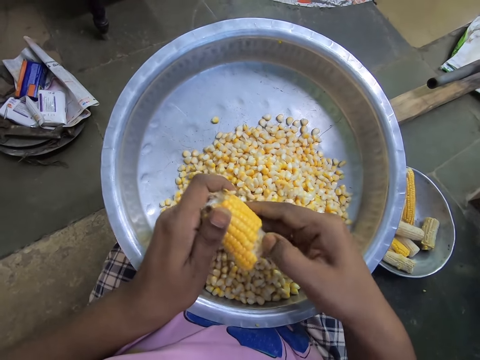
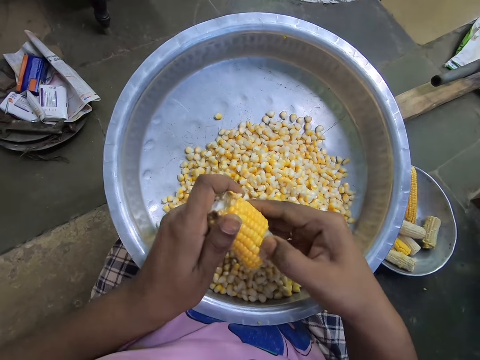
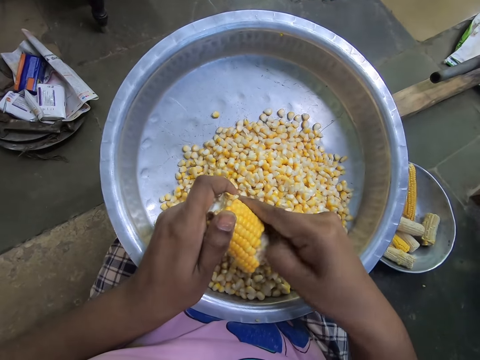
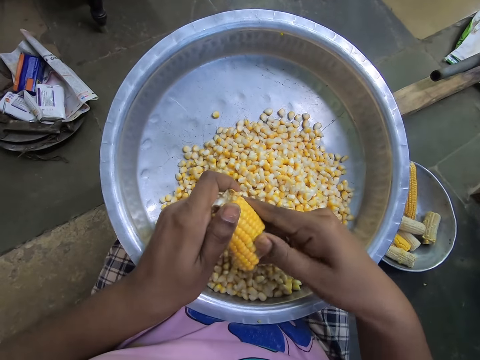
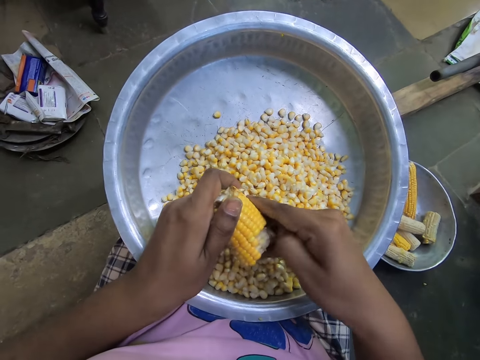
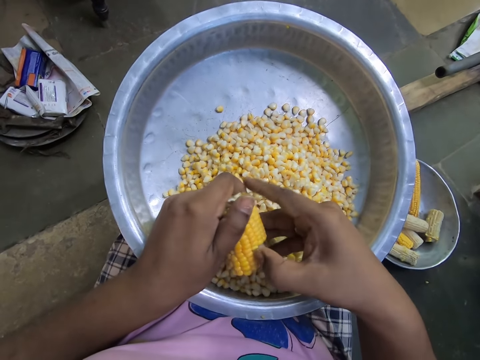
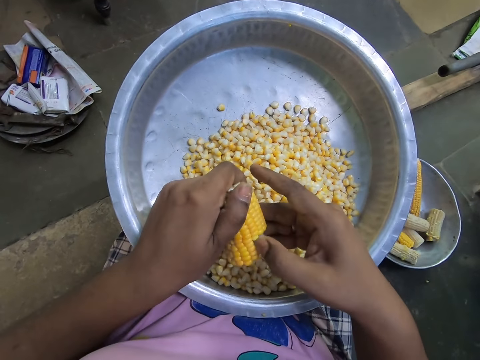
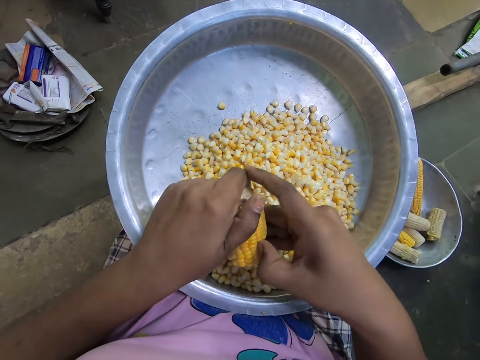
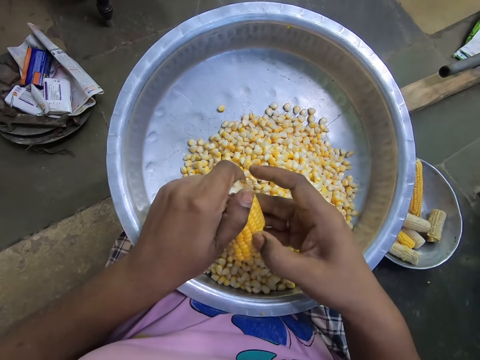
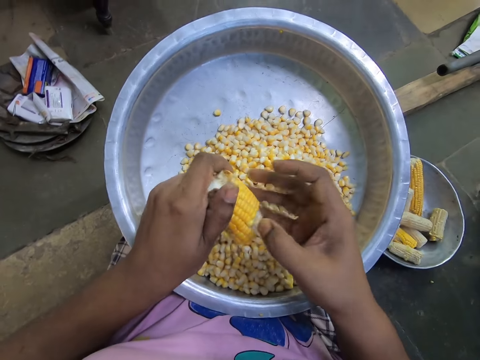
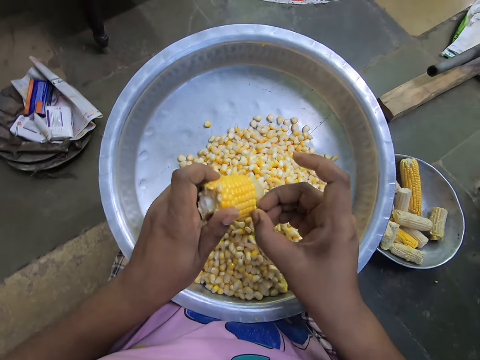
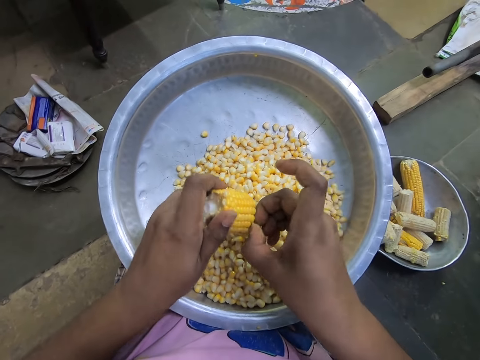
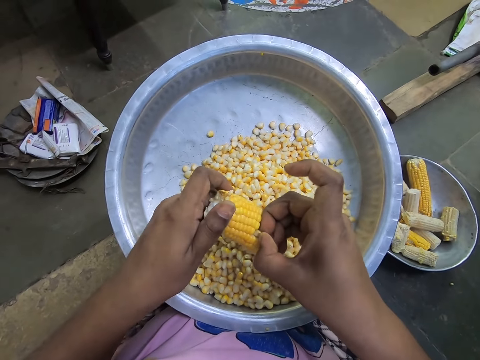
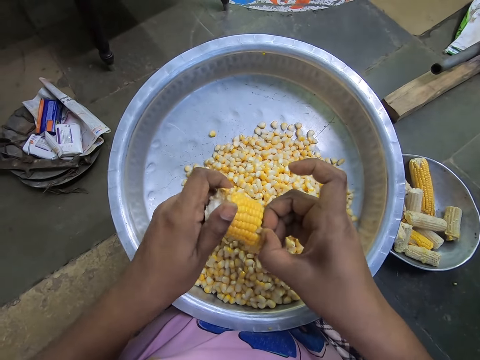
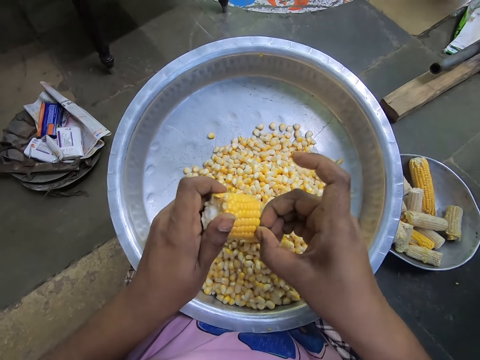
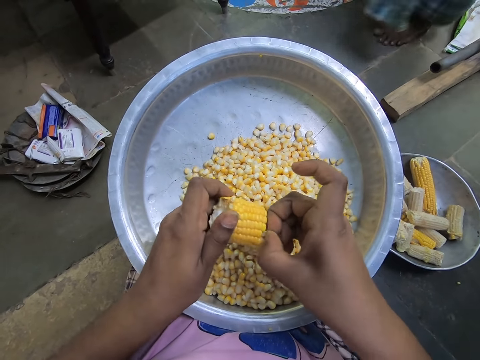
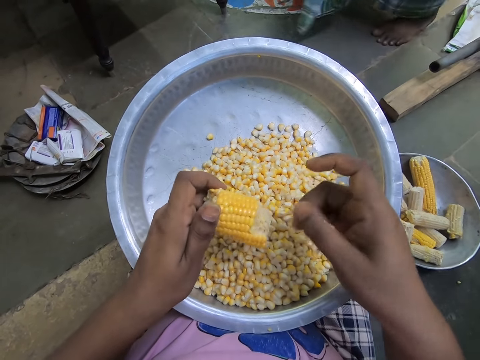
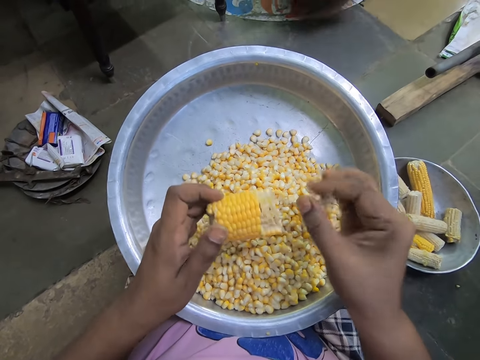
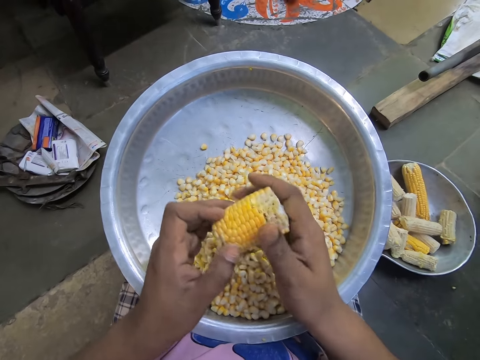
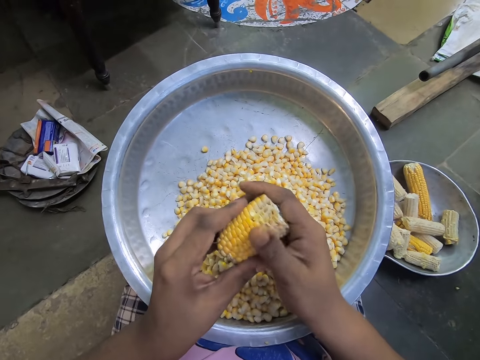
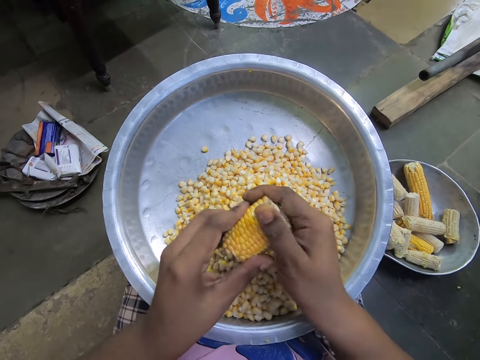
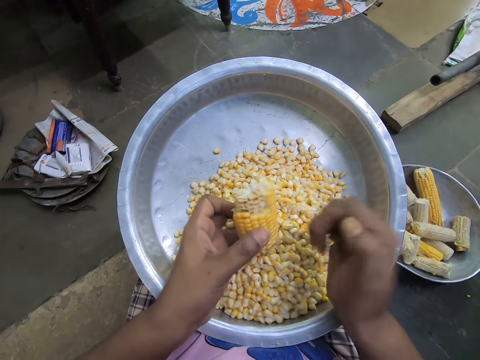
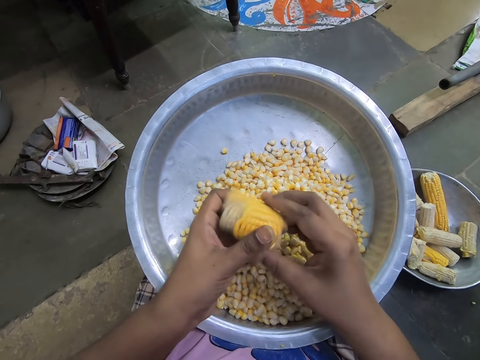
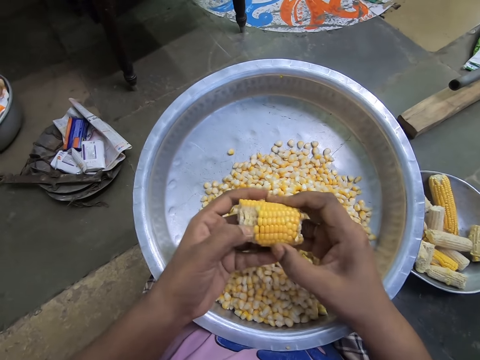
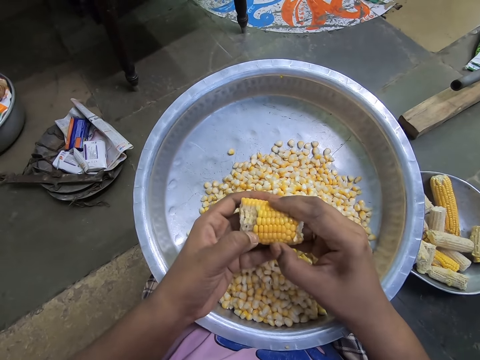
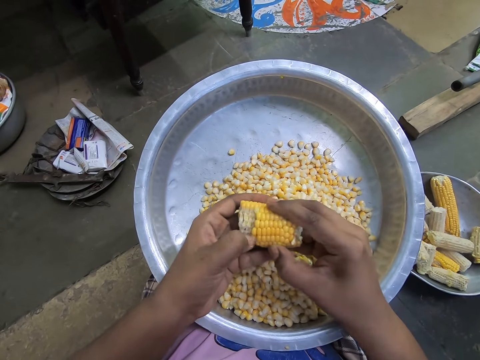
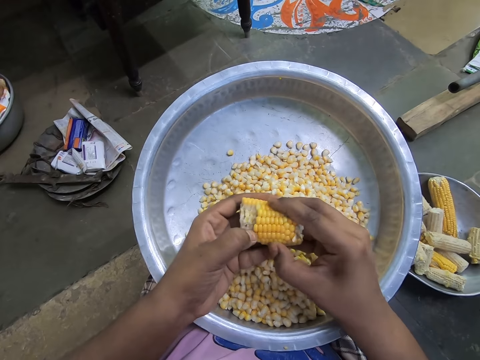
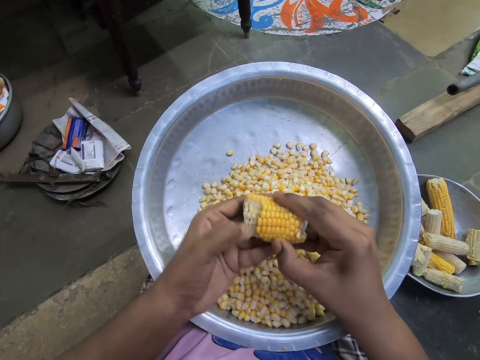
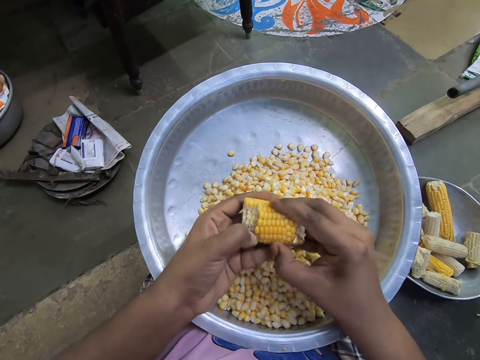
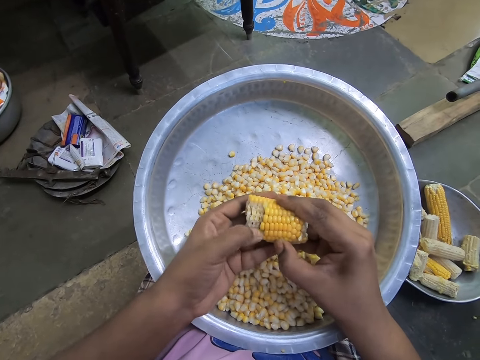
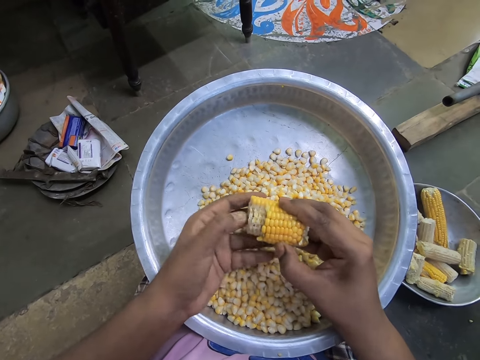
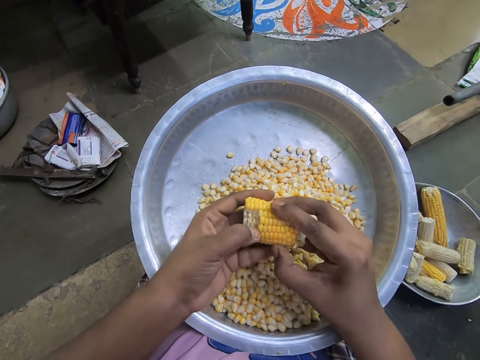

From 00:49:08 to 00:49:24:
The camera wearer removes her right hand from the corn cob. She rubs her right hand fingers together. She flips the corn cob in her hands. She removes the corn seeds from the corn cob into the bowl with her left hand.

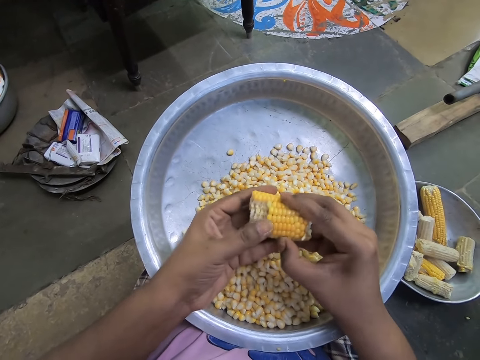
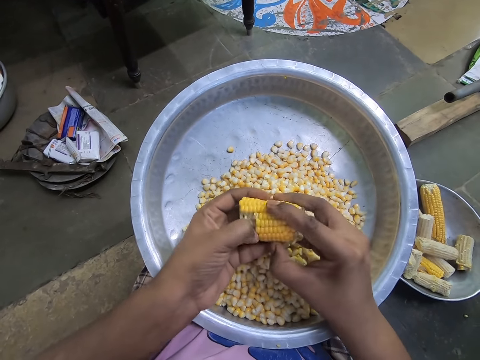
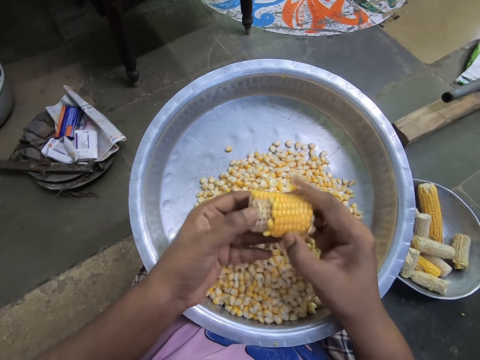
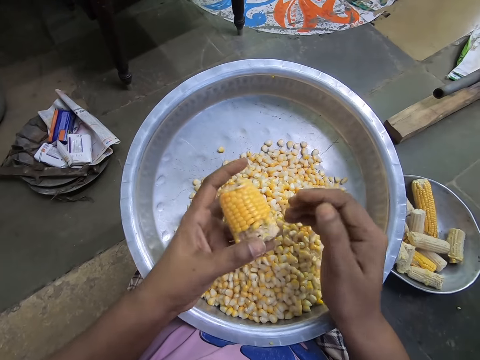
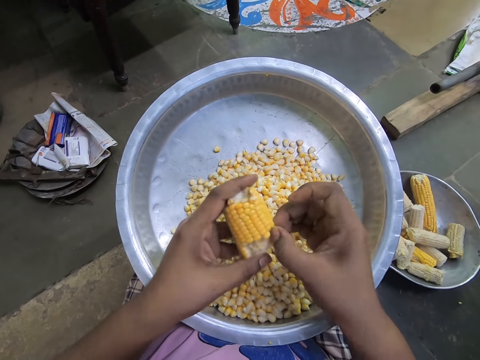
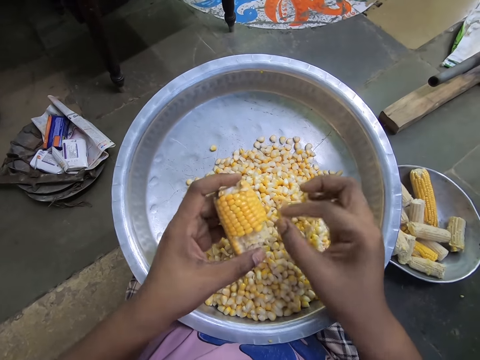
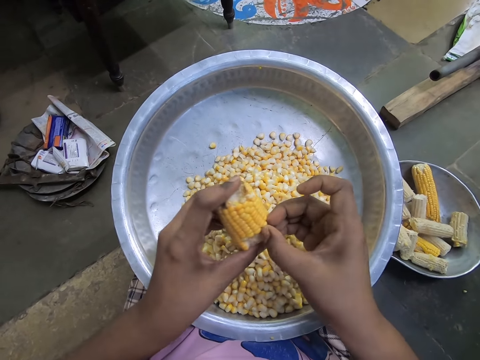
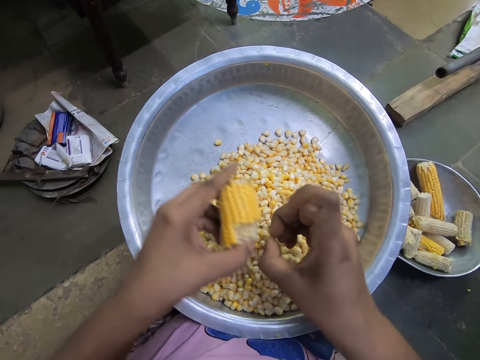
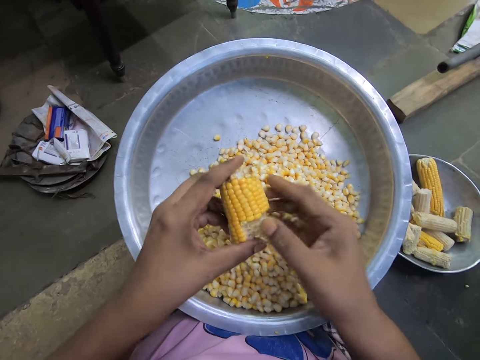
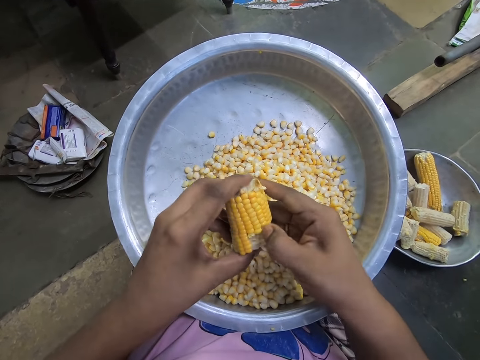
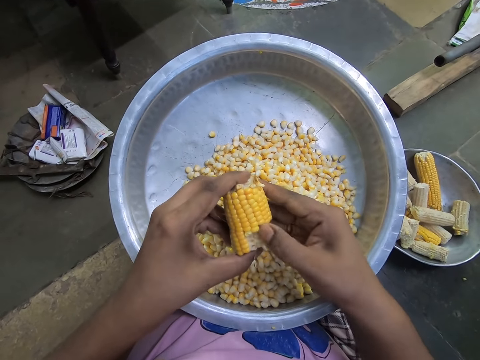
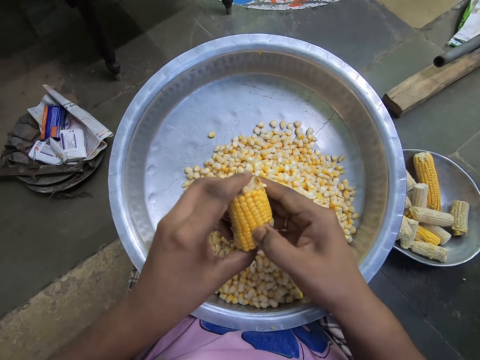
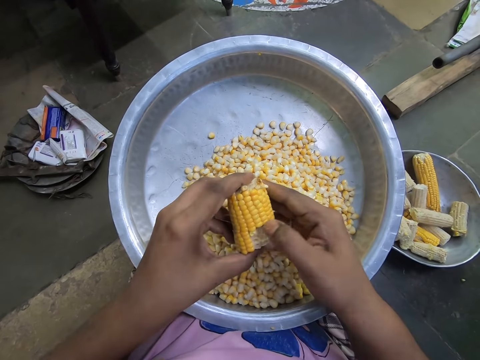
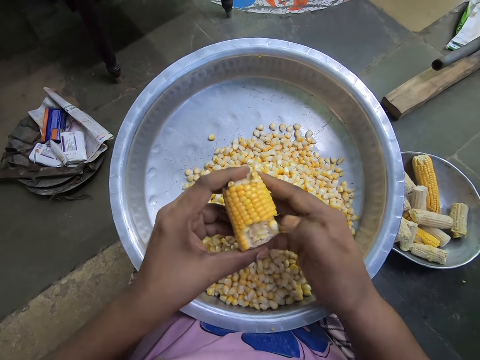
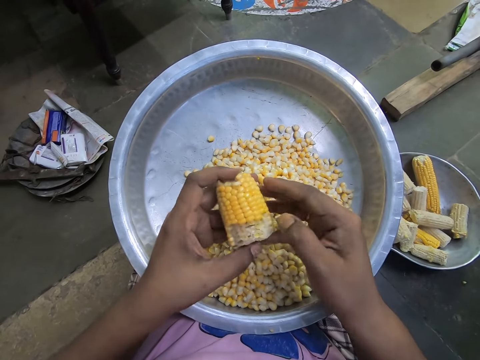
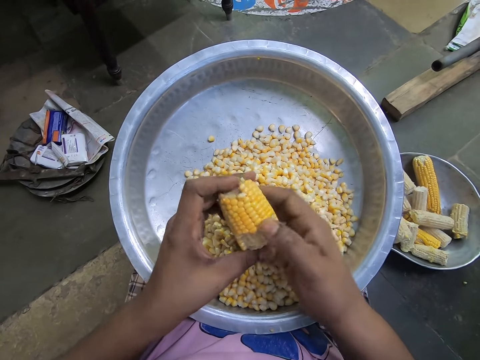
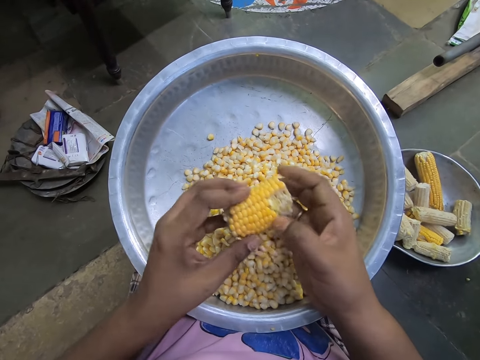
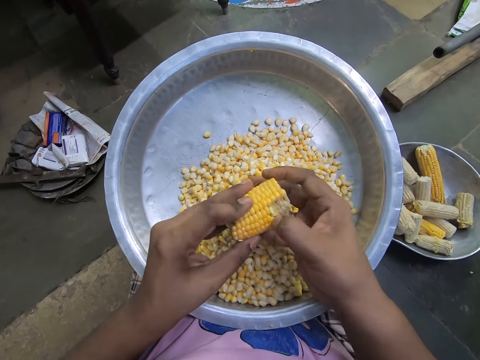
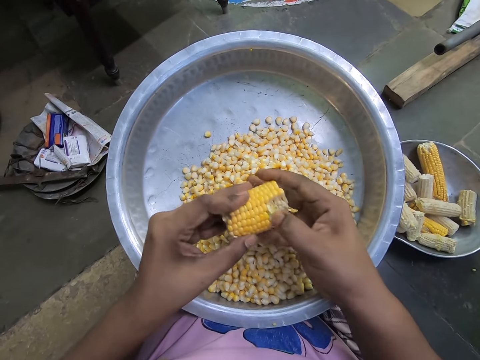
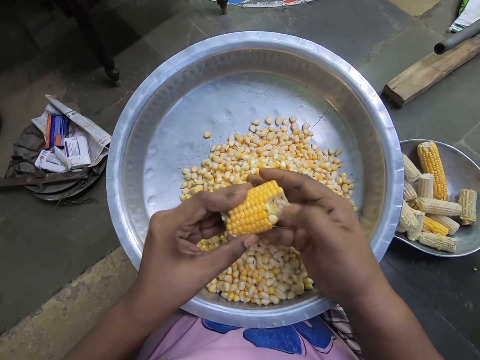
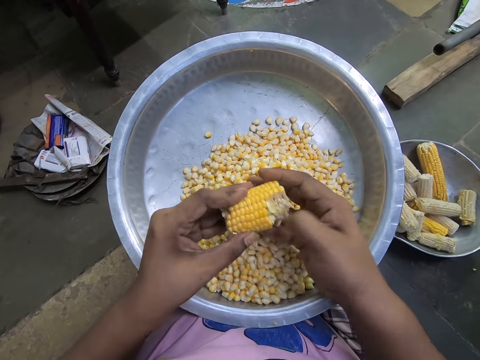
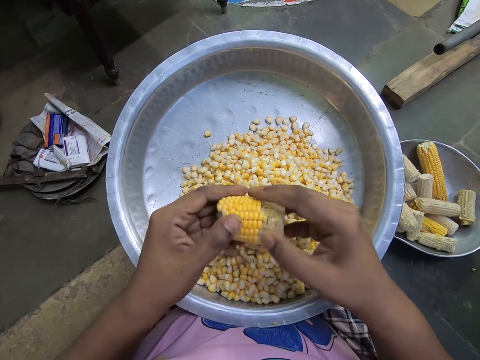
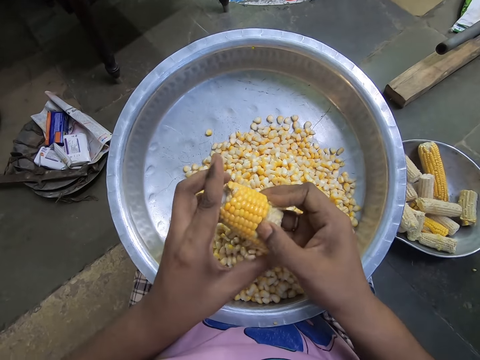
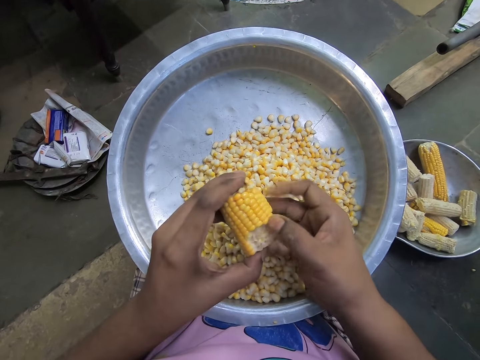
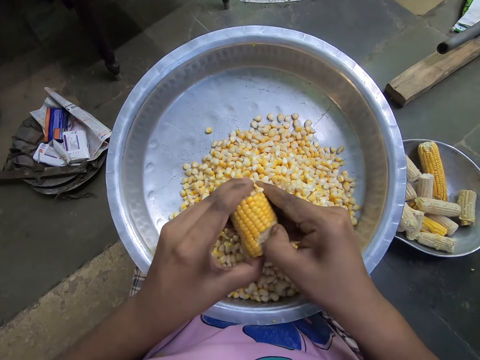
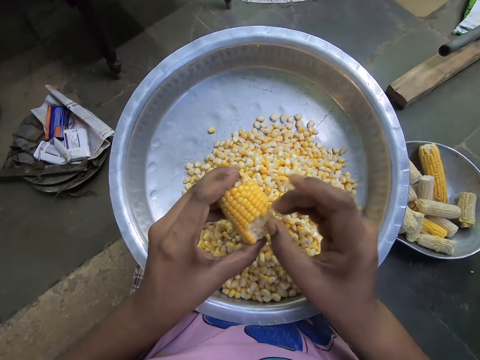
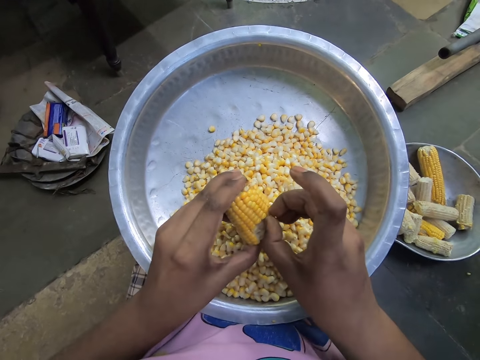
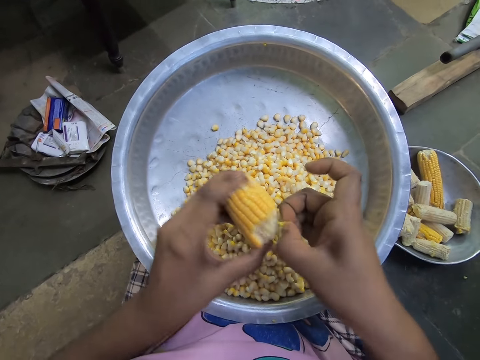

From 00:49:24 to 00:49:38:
The camera wearer flips the corn cob in her hands. She removes the corn seeds from the corn cob into the bowl with her right hand. She flips the corn cob in her hands. She removes the corn seeds from the corn cob into the bowl with her right hand.
